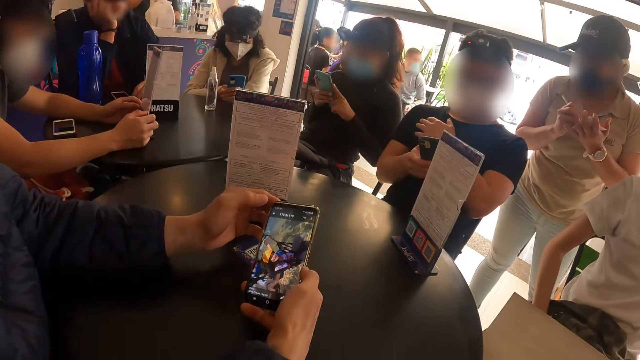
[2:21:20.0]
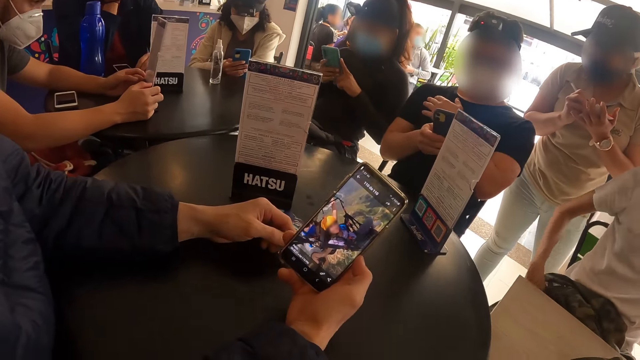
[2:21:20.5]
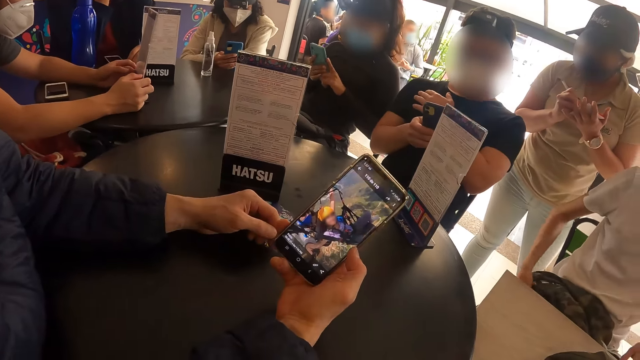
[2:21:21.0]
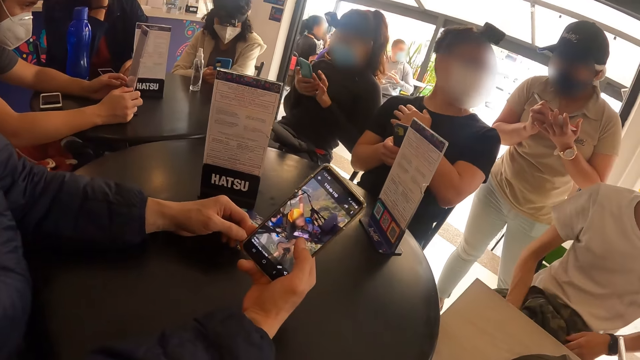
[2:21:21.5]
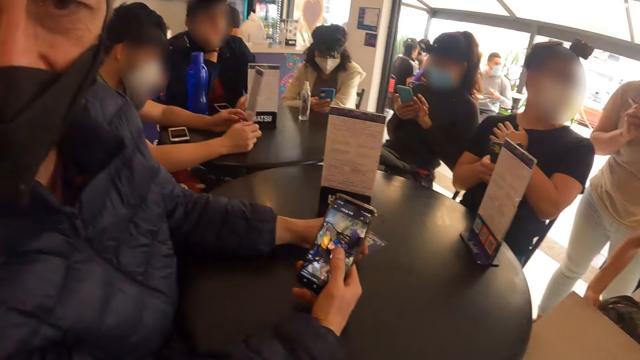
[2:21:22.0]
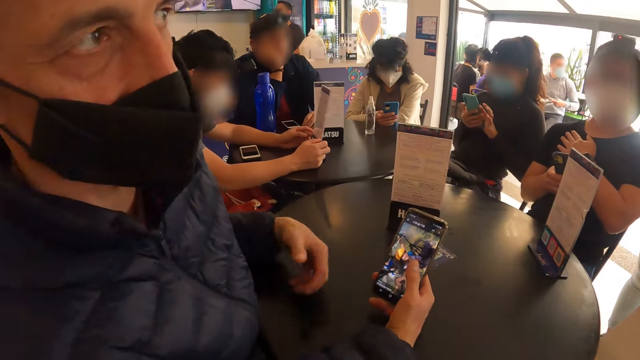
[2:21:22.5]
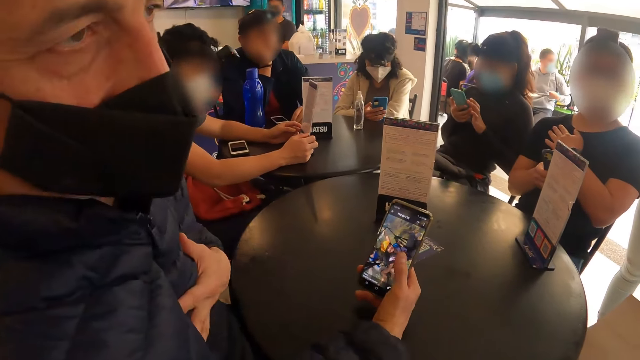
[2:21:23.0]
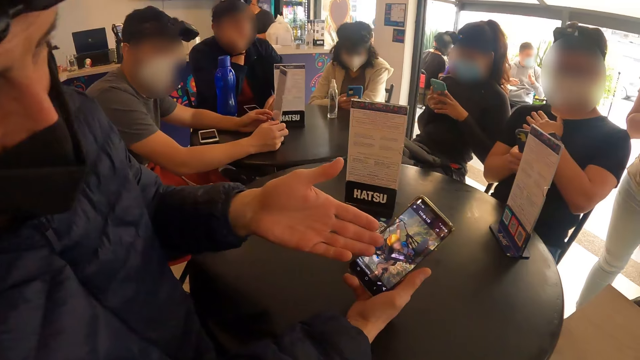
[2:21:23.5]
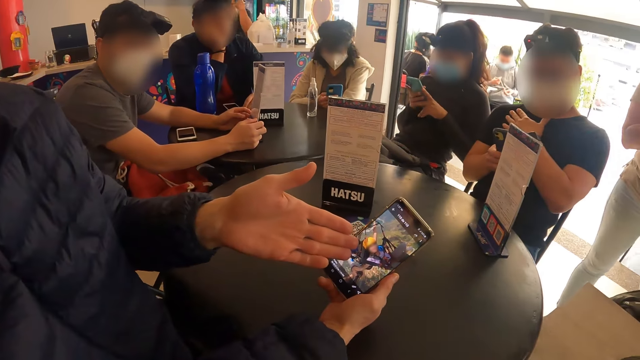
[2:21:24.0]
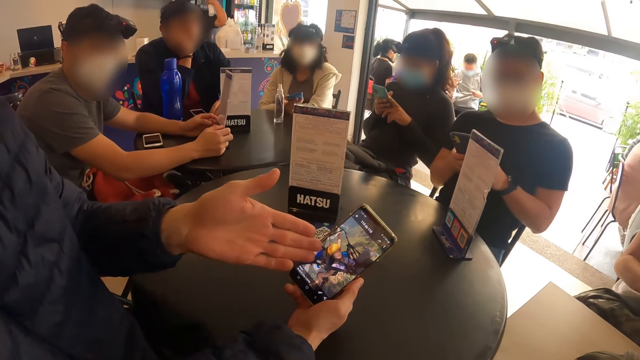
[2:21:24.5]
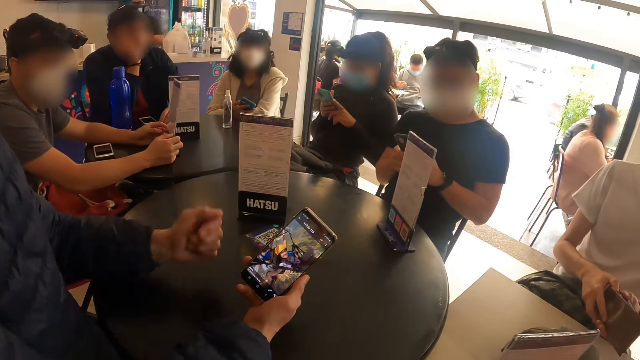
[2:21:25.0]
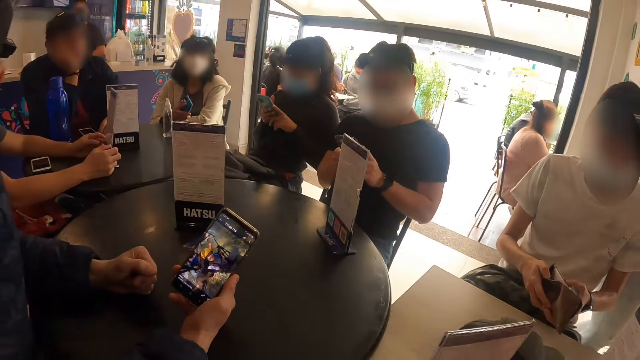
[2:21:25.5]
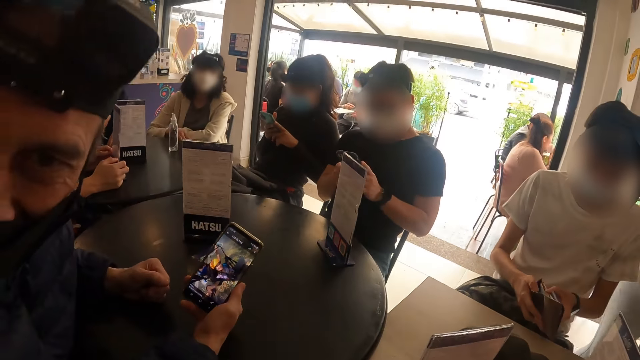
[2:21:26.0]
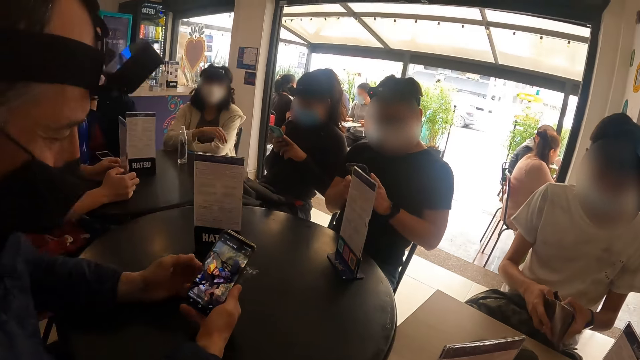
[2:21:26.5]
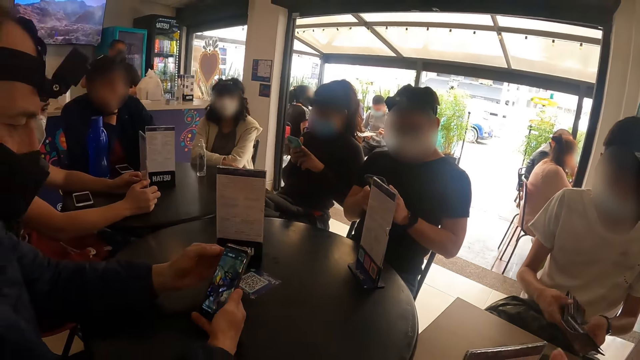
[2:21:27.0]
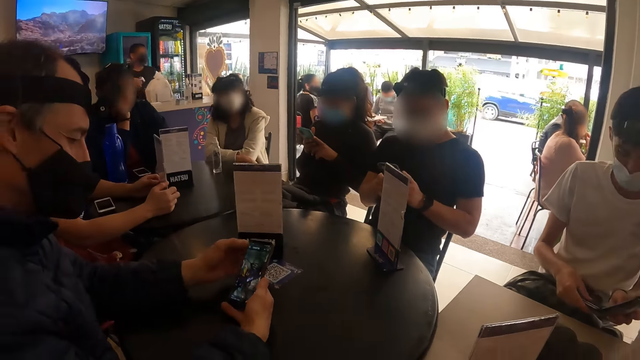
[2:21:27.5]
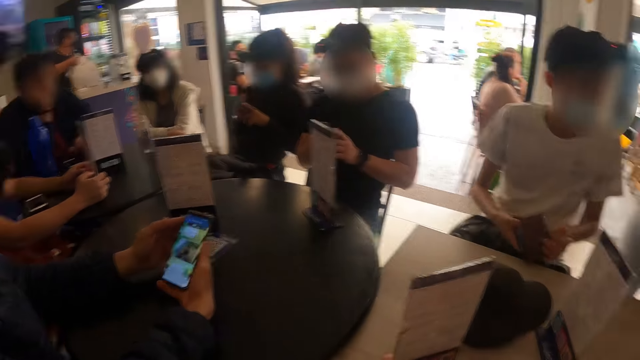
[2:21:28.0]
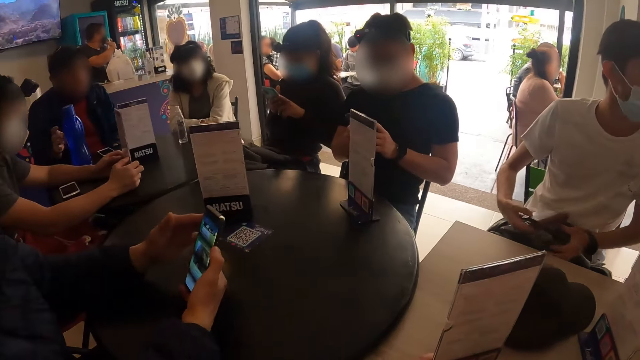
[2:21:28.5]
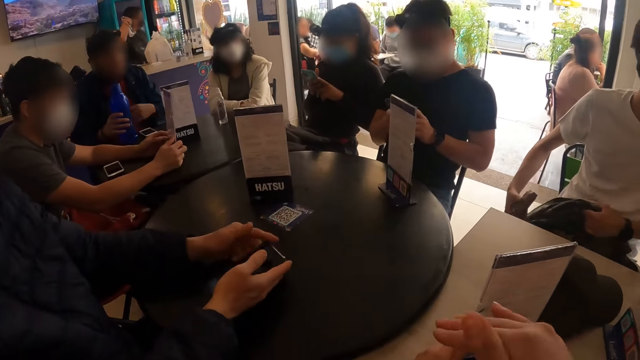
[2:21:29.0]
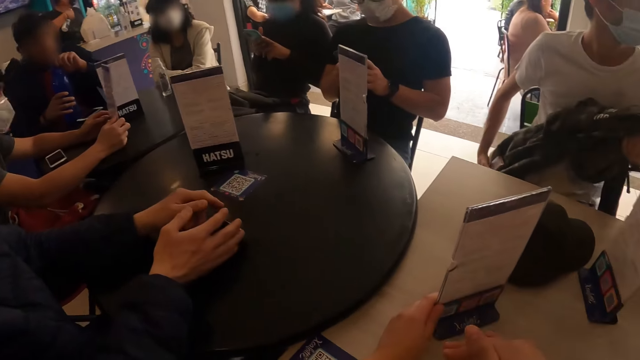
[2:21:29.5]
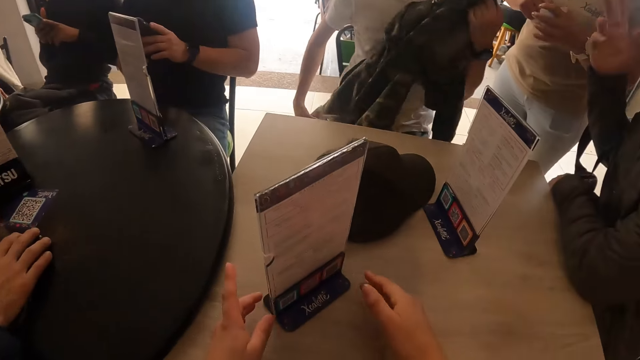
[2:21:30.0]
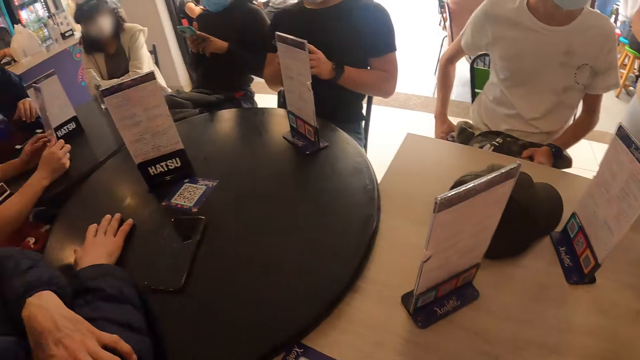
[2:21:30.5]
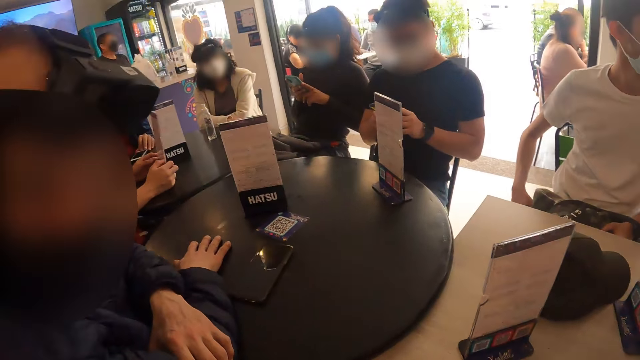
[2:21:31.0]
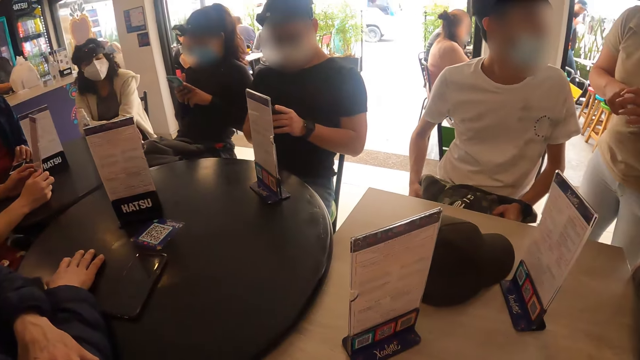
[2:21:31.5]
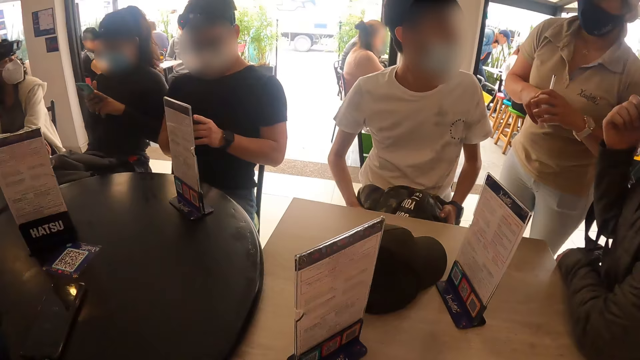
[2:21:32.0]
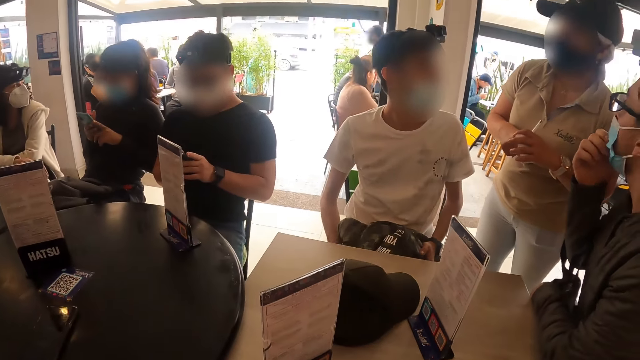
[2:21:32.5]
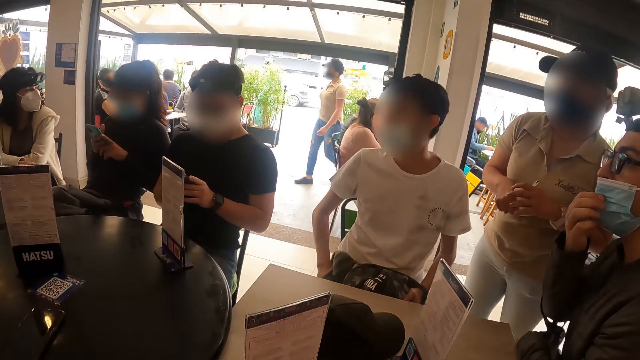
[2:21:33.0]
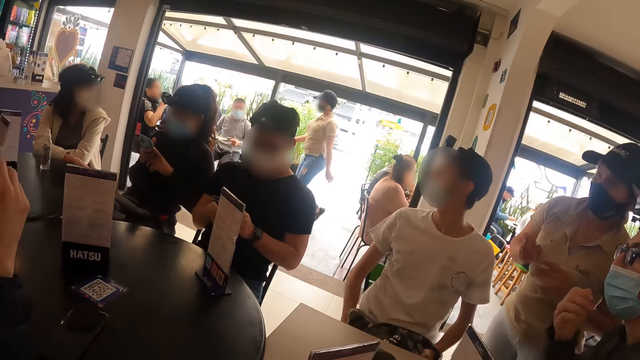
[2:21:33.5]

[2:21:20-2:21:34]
The man converses with the camera wearer. He touches his chest with his left hand, and points at his phone in his right hand with his left hand. Another man opens his wallet with both hands. The first man touches the table with his left fist. The woman puts her phone on the table with her right hand. The first man holds his phone in his right hand with his left hand. The second man folds his wallet with both hands. He takes a jacket from his lap with his left hand. The first man puts his phone on the table with both hands. The second man drops the jacket on his lap with his left hand. The camera wearer talks to the first man. The second man converses with the waitress. A third man touches the facemask on his face with his right hand.

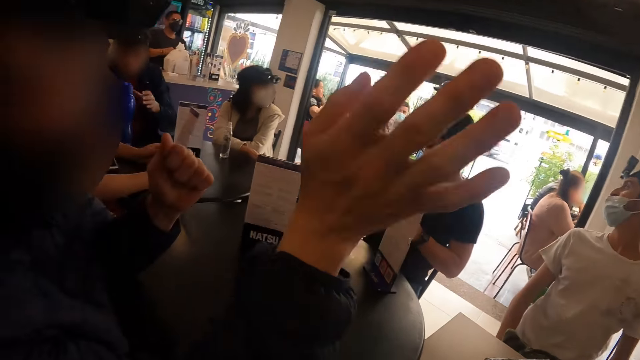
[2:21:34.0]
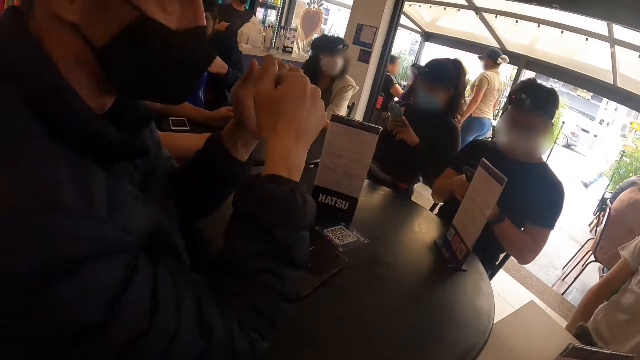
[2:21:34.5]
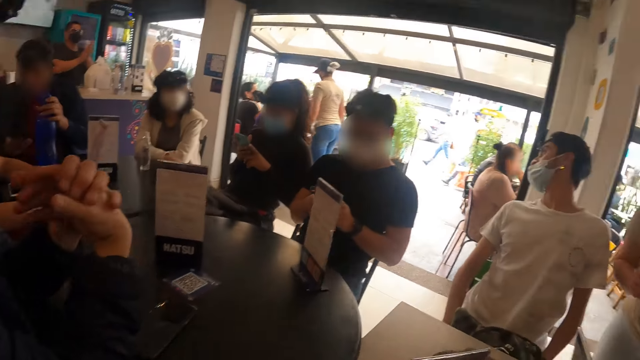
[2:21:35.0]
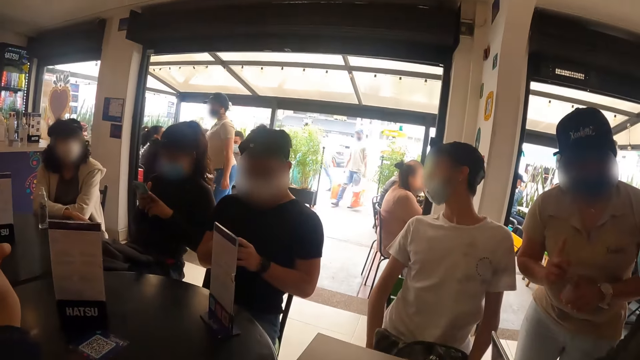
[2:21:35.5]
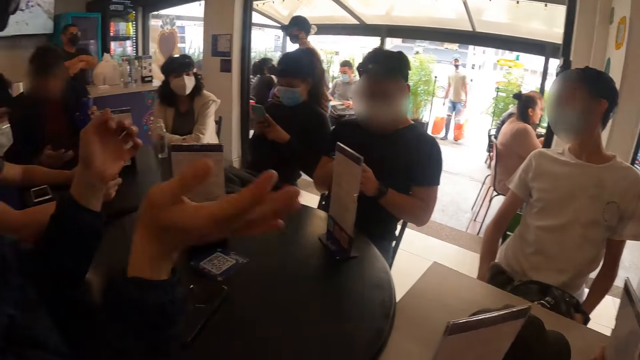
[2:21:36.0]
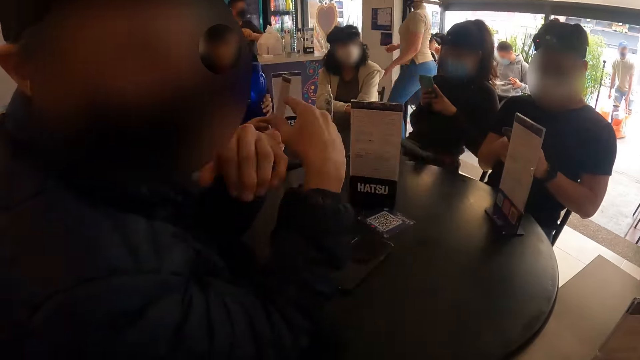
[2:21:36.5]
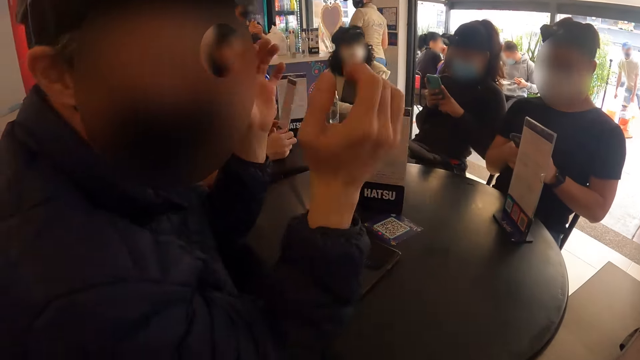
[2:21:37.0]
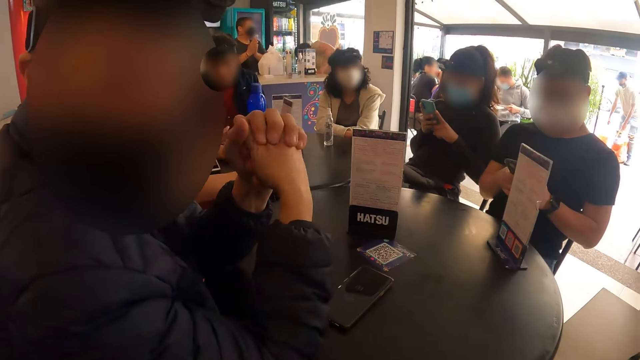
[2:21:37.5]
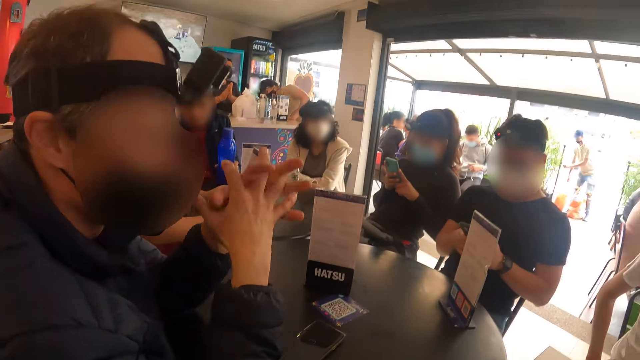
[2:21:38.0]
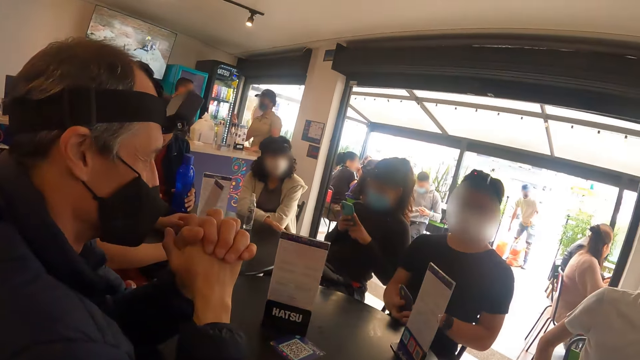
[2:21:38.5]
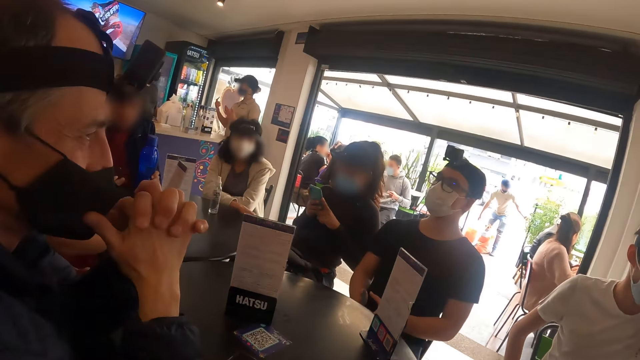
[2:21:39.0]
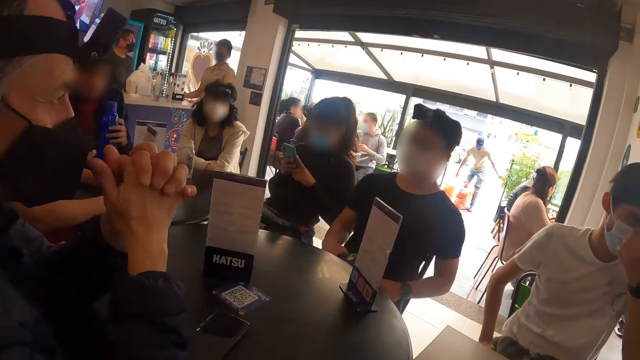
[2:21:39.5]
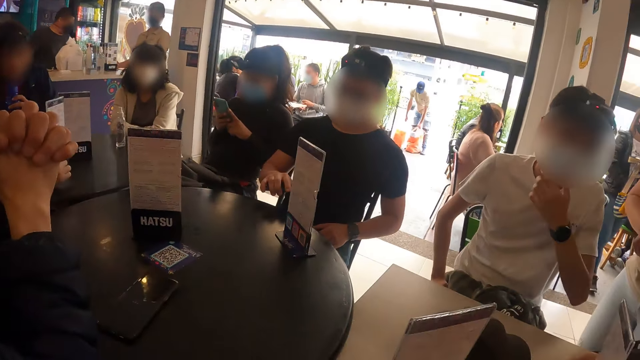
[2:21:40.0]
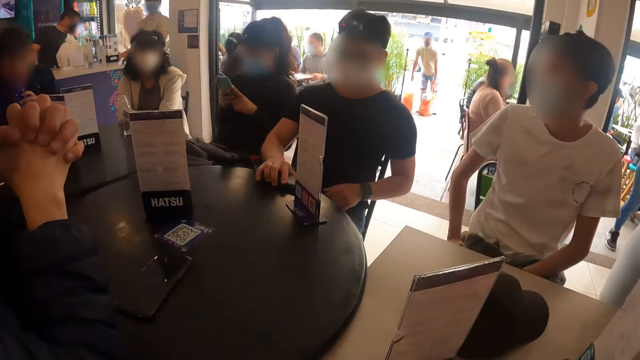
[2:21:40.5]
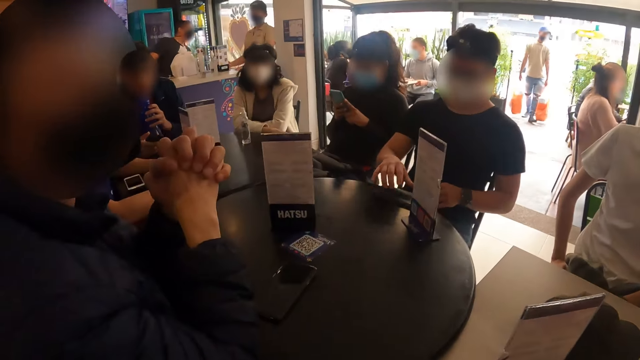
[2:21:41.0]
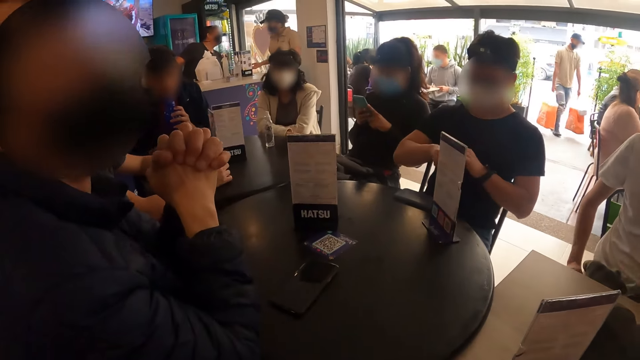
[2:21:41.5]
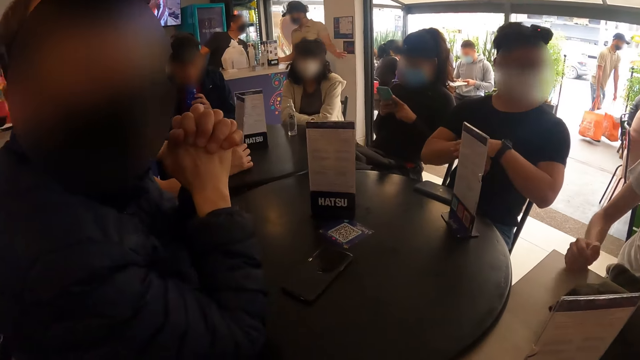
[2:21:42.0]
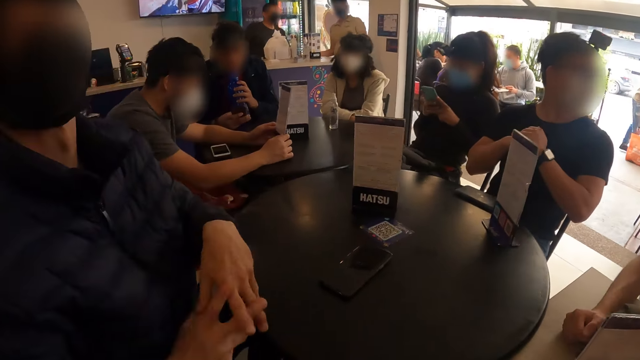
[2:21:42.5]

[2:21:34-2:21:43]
The man gestures with his right hand. He gestures with both hands. Another man puts his phone on the table with his right hand. He cracks his knuckles with his left hand. A third man puts his right hand on the table.
